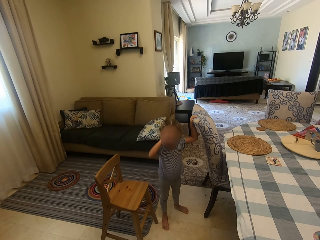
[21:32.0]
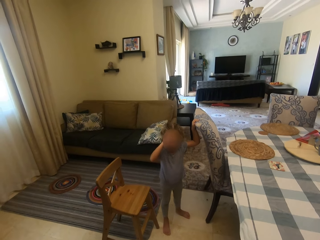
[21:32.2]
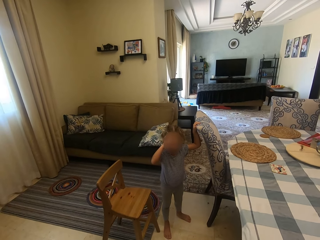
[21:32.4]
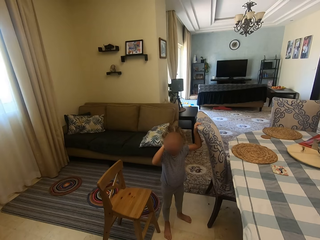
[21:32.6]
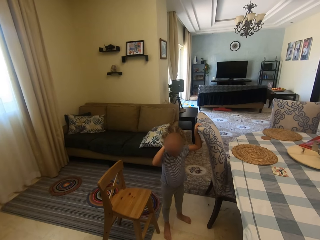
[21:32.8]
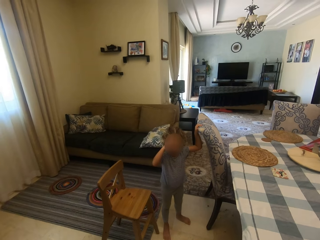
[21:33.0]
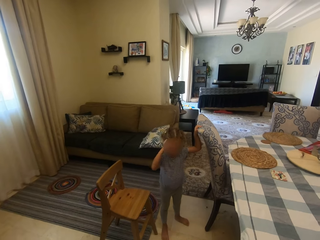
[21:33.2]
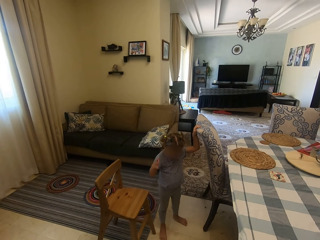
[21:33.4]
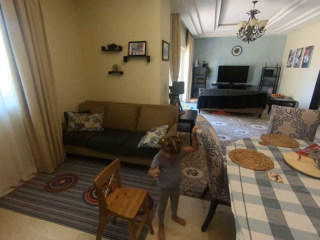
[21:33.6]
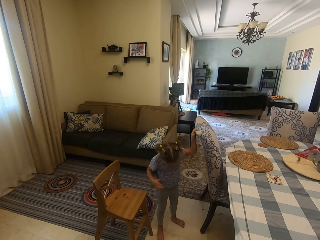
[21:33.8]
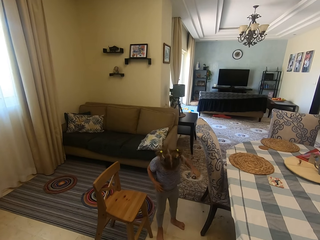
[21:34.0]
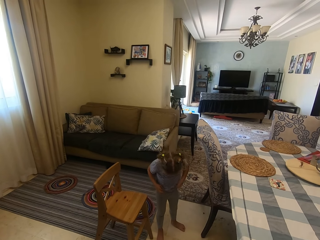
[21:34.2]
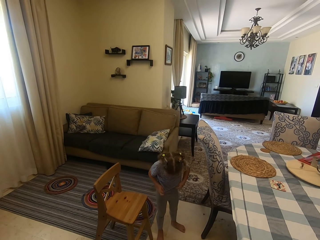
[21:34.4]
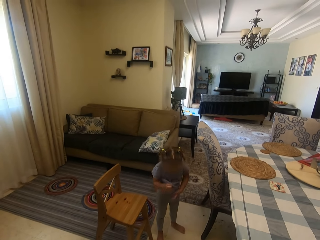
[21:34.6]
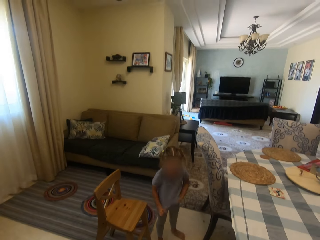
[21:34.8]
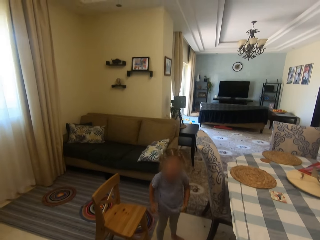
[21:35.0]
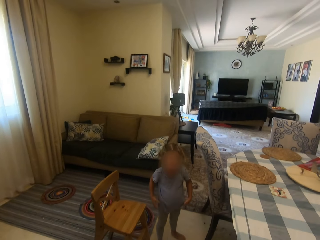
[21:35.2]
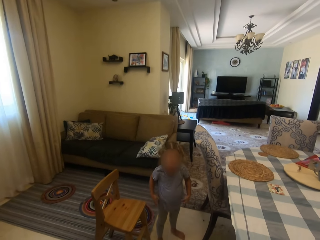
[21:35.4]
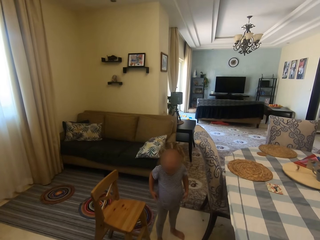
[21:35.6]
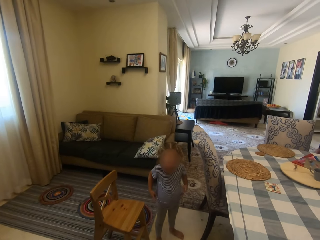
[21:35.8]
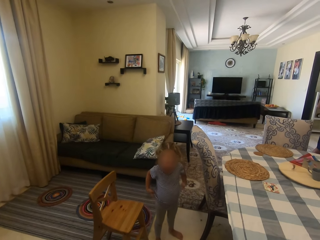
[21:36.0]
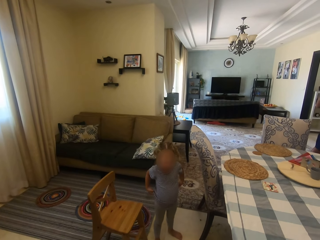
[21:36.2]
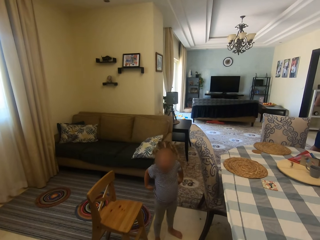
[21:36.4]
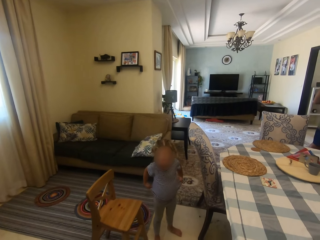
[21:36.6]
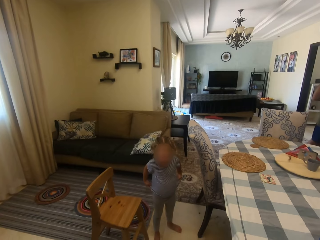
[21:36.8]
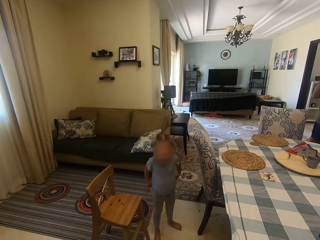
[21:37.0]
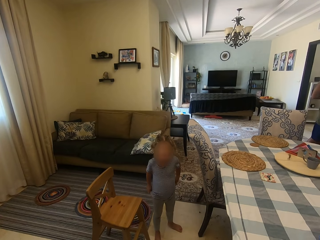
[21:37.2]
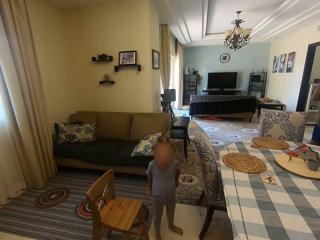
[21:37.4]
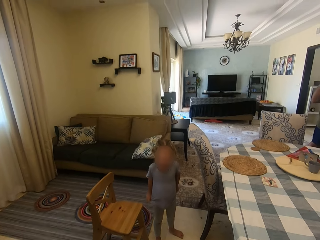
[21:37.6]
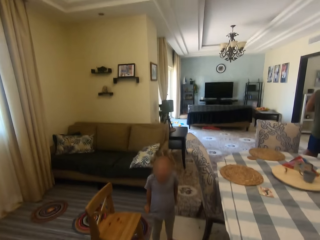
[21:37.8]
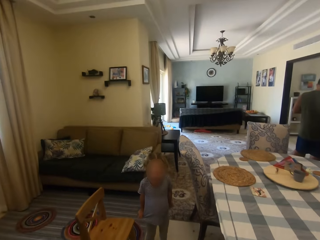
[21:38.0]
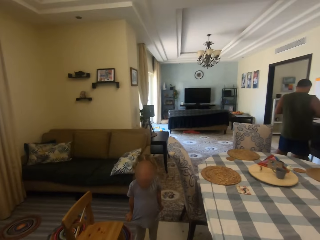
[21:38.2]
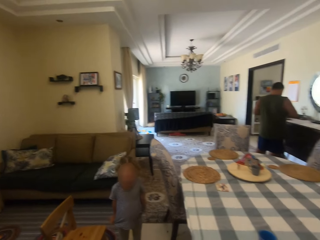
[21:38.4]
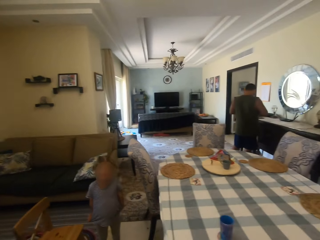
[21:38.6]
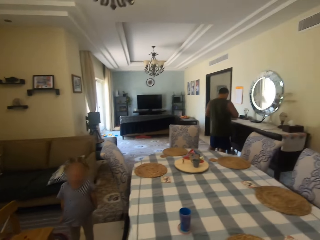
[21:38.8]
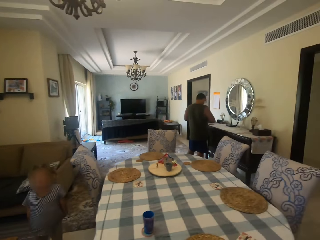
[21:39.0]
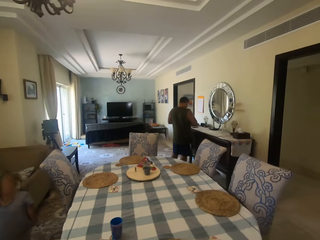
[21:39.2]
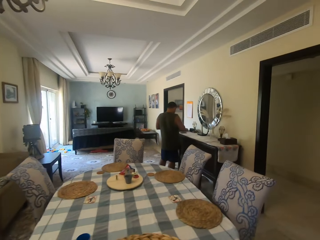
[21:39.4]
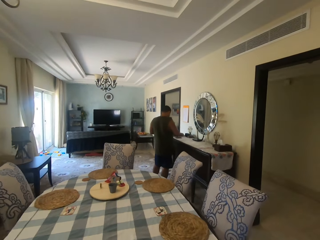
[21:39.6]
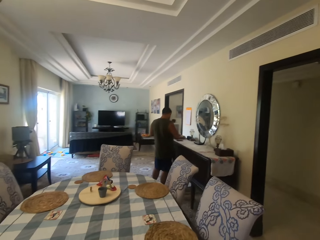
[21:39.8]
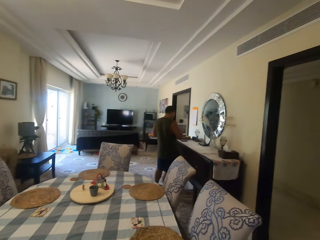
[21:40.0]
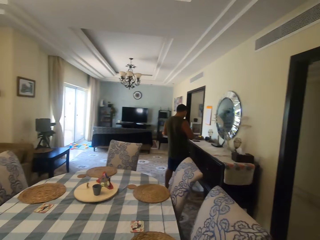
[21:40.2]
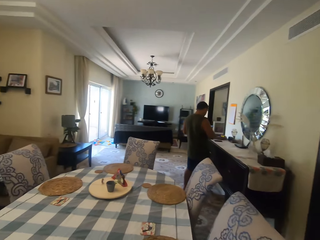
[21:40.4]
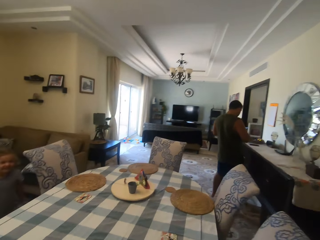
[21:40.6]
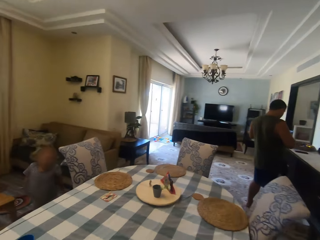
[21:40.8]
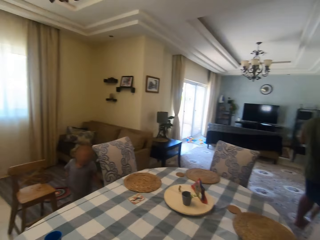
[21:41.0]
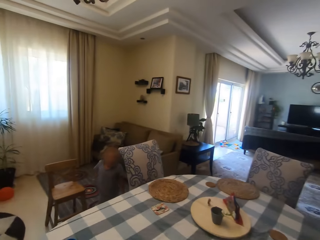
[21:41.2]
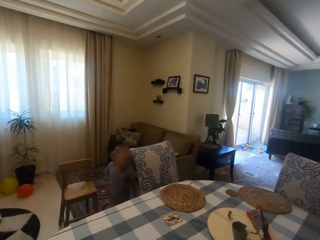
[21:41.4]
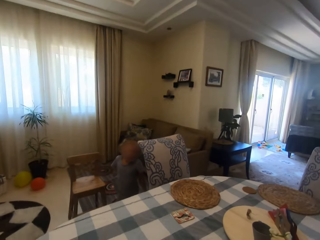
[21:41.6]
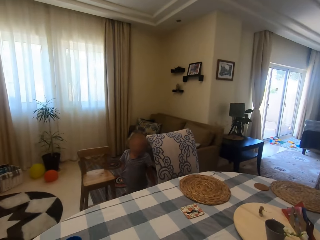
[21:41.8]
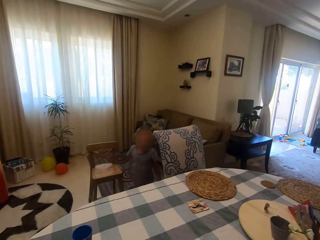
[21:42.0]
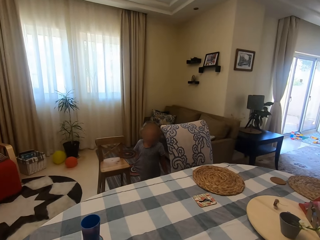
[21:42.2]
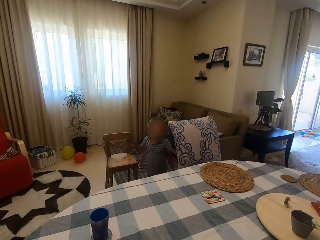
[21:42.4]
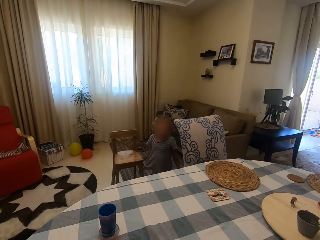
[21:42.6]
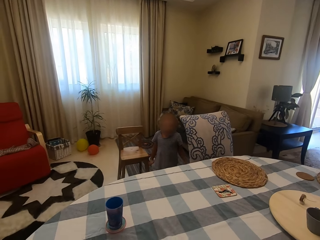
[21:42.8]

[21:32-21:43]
A girl touches her face, looks downwards, touches her top and pulls her top. The camera wearer dialogues with the girl. A man stands close to the table. The camera wearer laughs. They walk in the house. The girl touches her top. The camera wearer looks around.

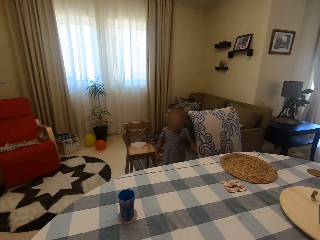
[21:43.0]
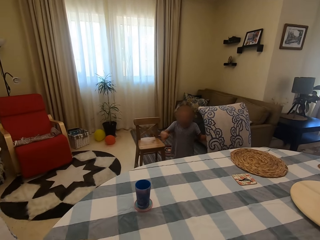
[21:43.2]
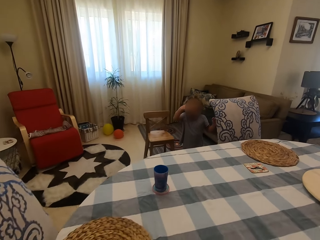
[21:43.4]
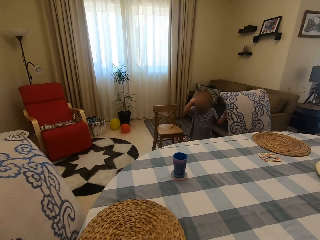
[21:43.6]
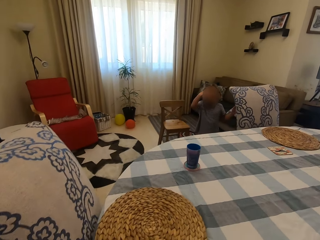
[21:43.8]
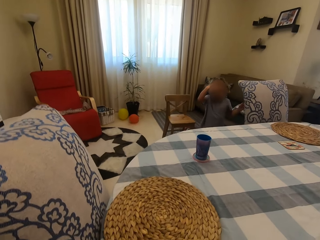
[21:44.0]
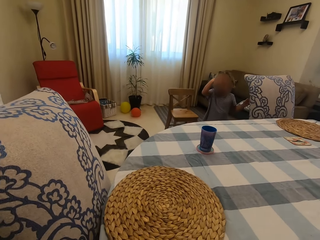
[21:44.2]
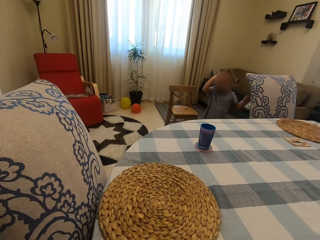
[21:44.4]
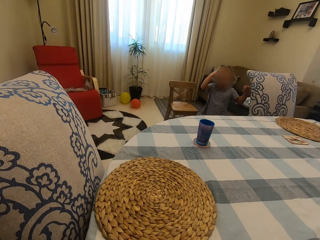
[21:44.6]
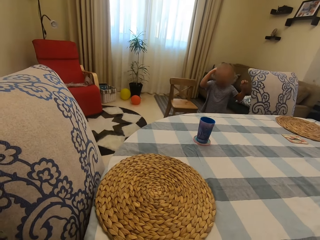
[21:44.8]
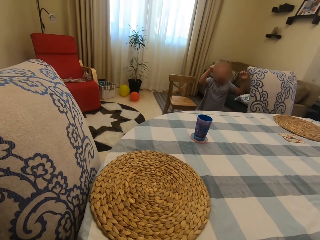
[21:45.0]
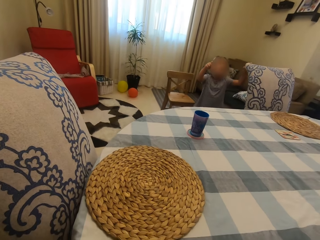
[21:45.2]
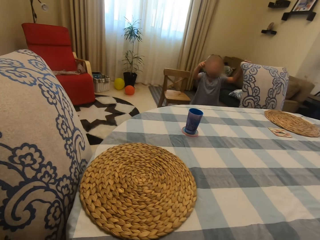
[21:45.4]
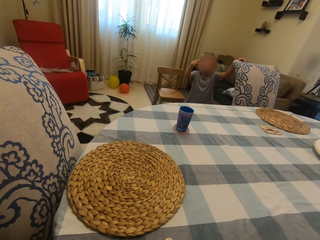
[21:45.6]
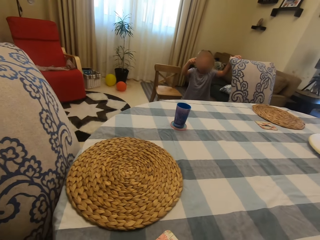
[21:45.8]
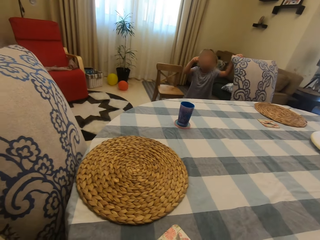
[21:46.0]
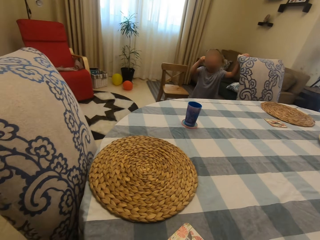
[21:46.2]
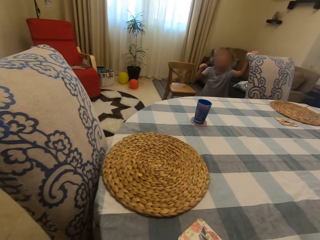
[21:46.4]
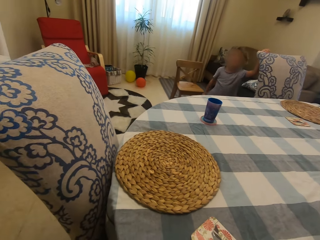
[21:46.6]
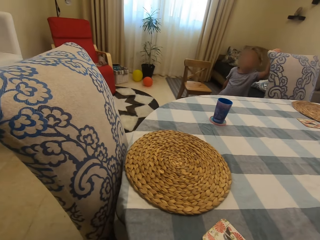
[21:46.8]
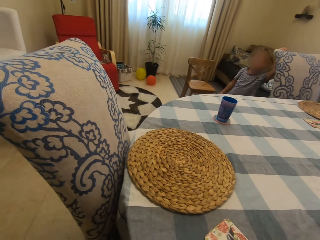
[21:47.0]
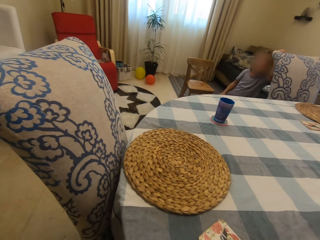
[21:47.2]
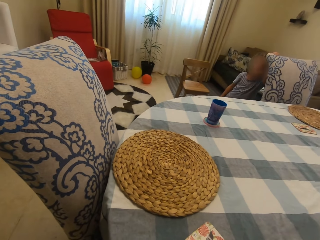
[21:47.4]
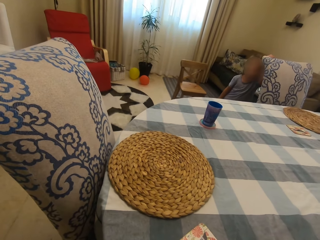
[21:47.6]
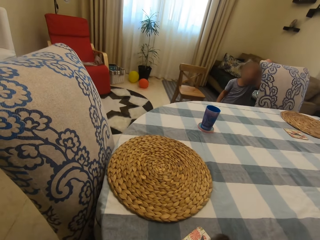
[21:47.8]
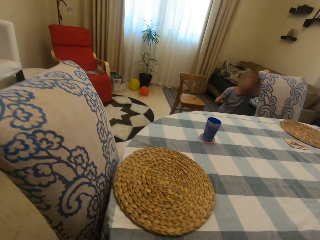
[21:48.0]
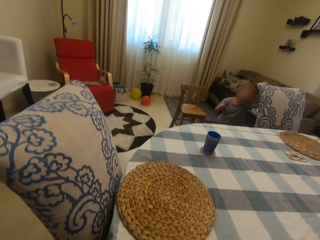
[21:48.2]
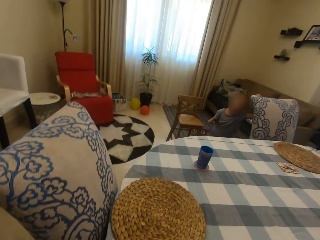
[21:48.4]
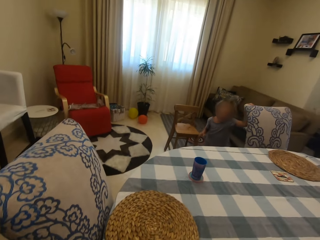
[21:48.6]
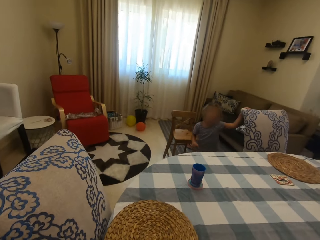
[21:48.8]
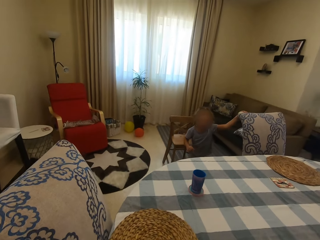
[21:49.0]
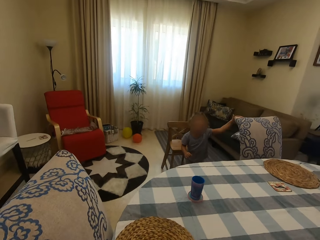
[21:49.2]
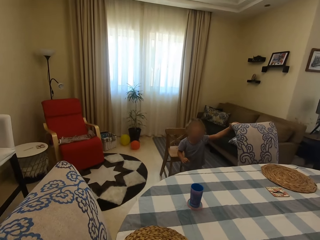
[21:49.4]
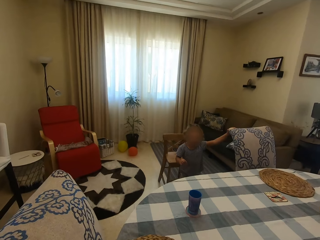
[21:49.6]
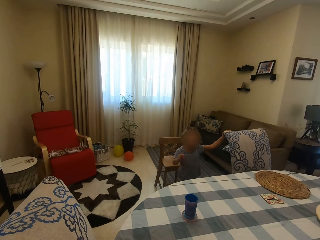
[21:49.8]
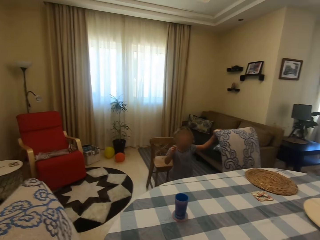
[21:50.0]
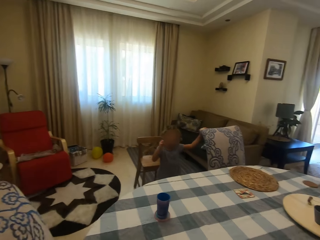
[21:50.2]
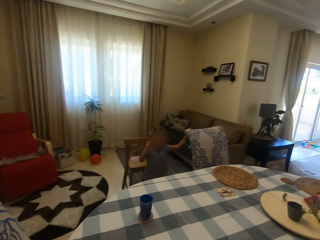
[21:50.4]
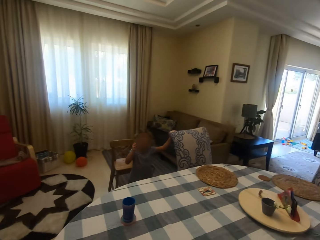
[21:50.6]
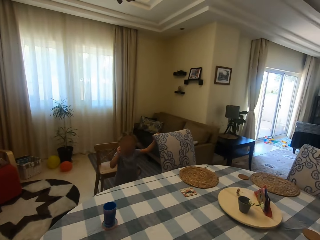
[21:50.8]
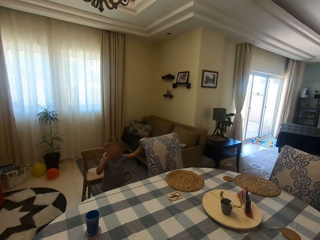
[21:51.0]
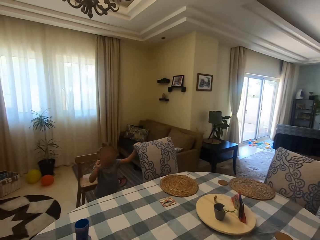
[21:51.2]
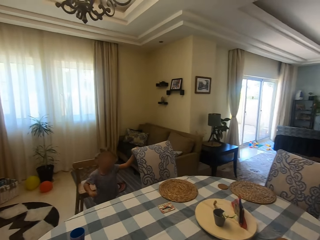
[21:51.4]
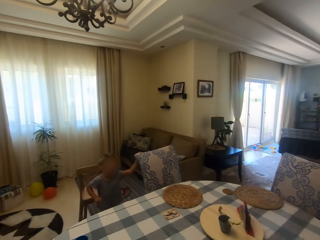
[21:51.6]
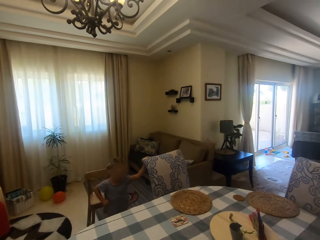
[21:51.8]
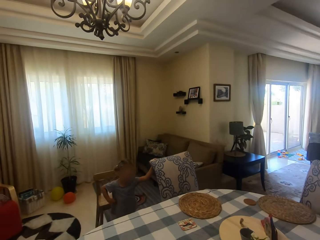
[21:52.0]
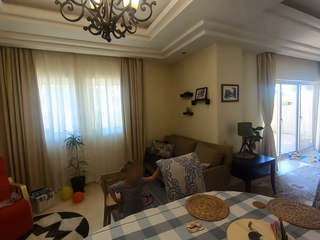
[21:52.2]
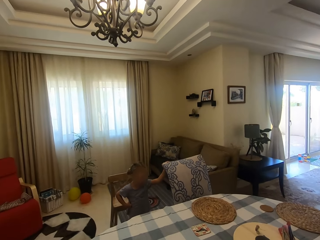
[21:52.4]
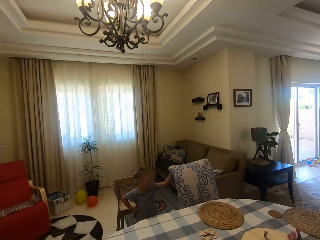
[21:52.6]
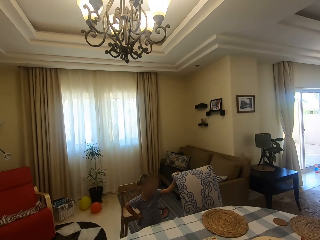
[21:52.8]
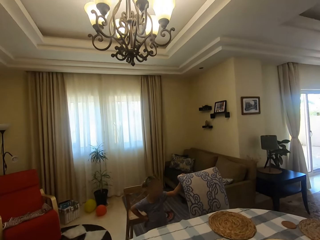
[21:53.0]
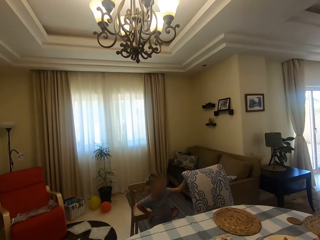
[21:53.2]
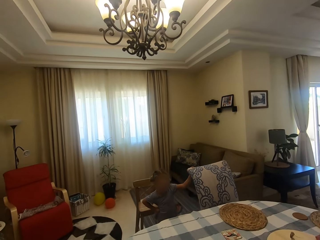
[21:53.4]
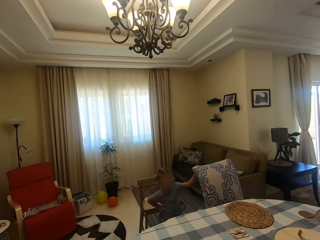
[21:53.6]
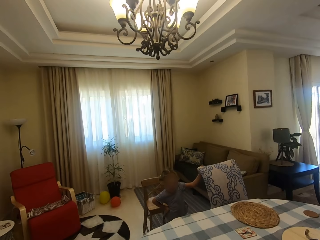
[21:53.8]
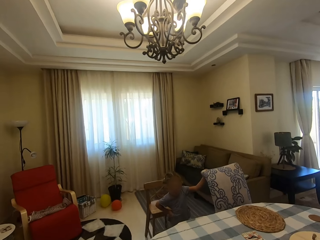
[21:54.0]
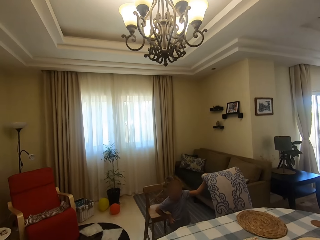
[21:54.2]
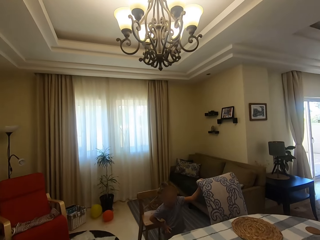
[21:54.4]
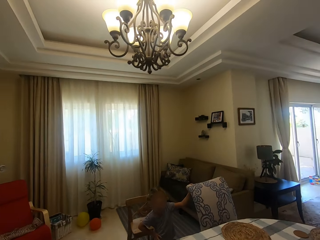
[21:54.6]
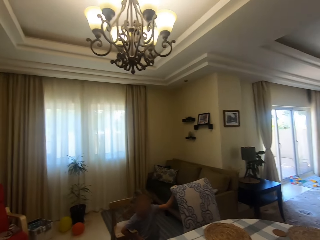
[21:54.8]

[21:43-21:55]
A girl moves her hands upwards and dialogues with the camera wearer. The camera wearer looks around. The girl leans towards the chair, dialogues with the camera wearer, moves around and moves her hands upwards. The camera wearer looks around. The girl puts a hand on her waist and dialogues with the camera wearer.
